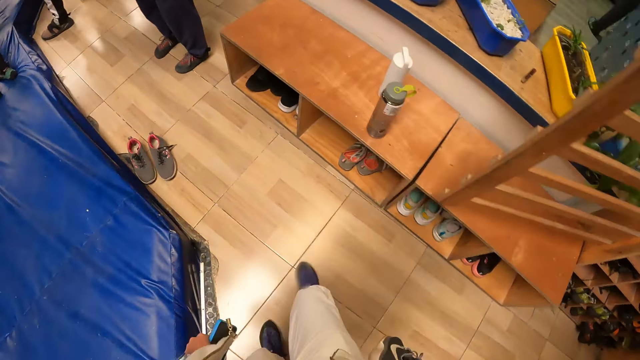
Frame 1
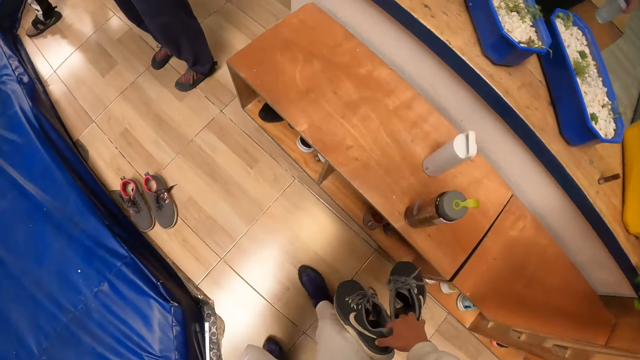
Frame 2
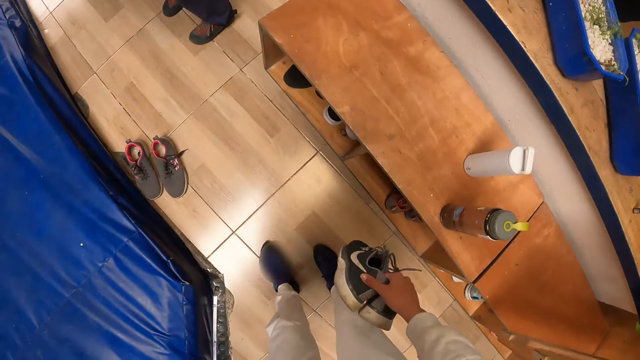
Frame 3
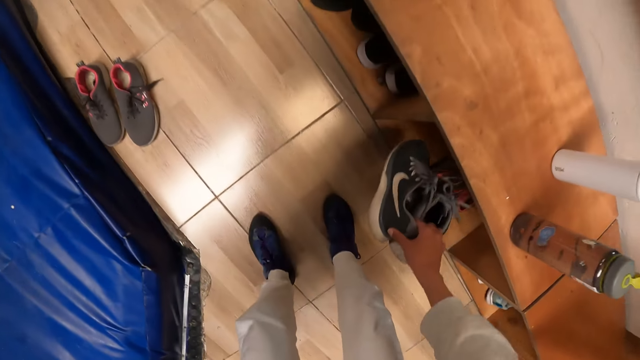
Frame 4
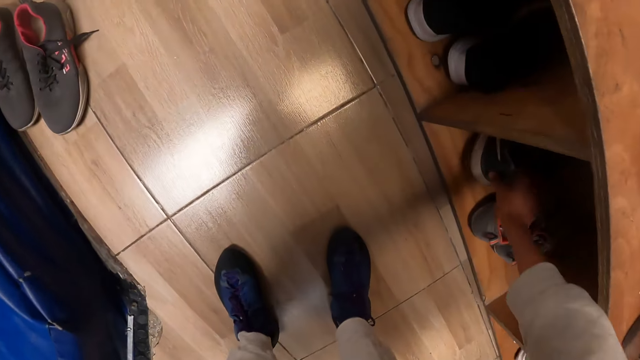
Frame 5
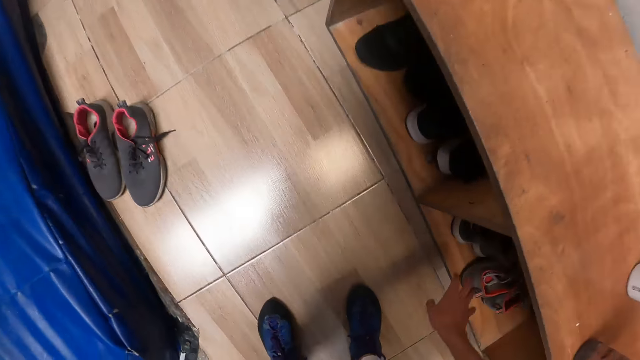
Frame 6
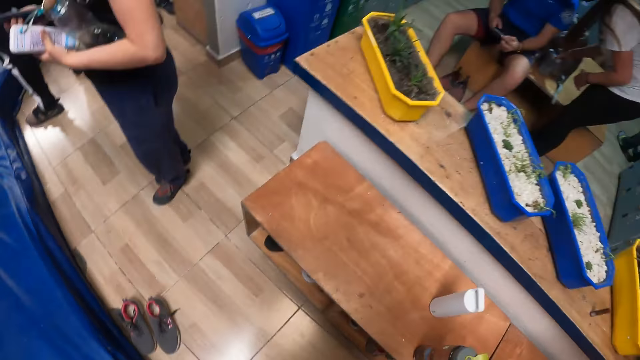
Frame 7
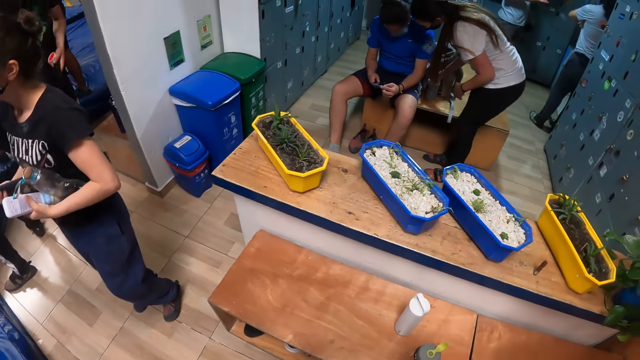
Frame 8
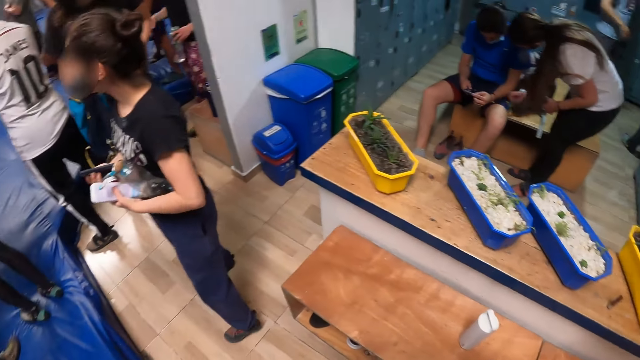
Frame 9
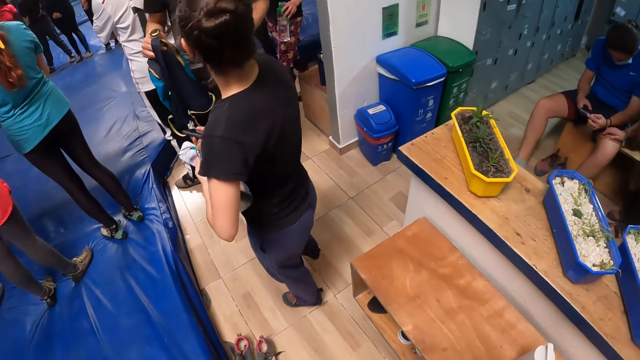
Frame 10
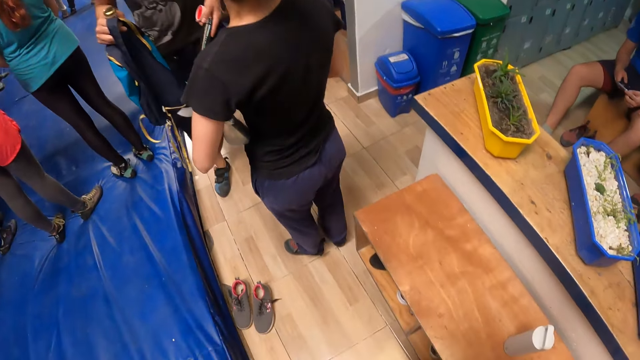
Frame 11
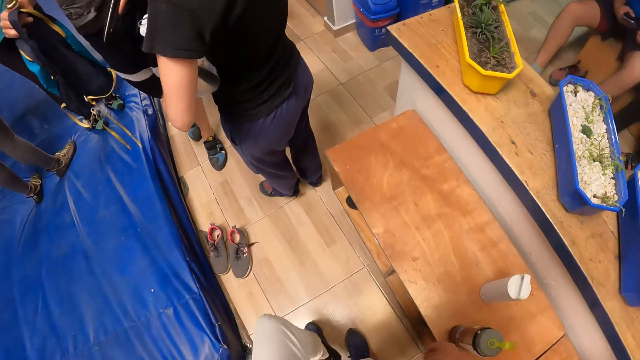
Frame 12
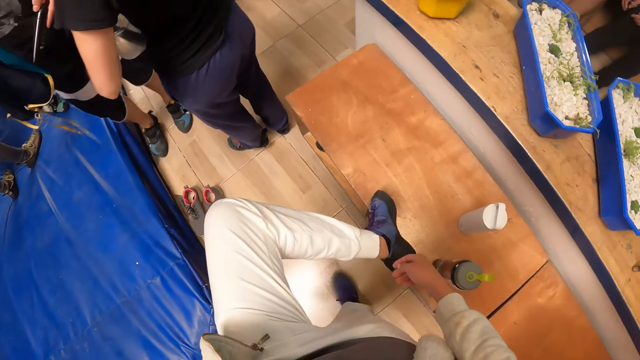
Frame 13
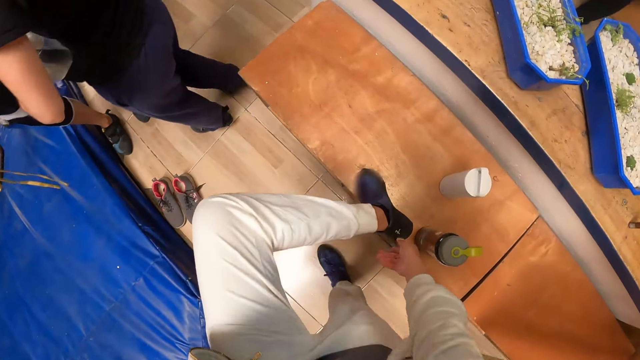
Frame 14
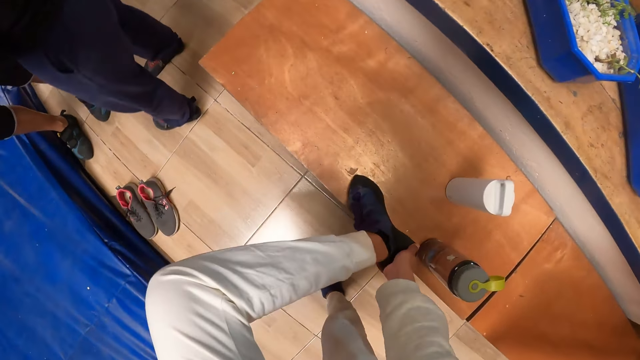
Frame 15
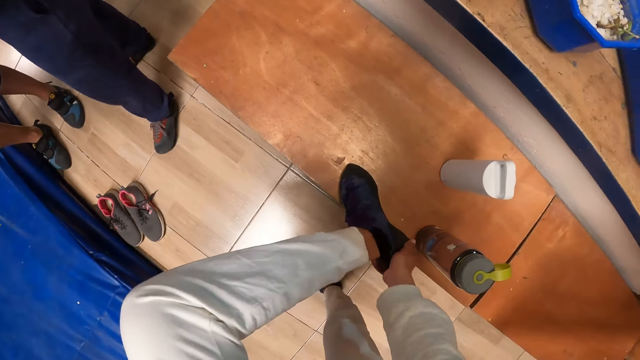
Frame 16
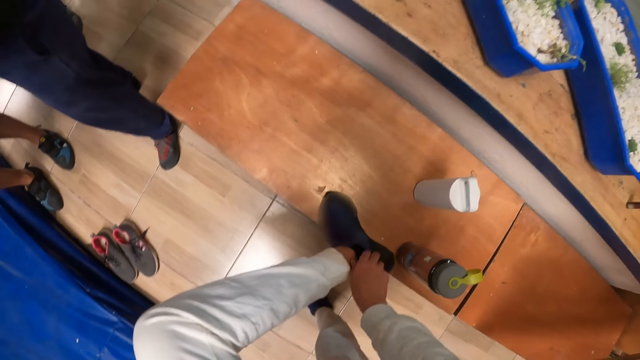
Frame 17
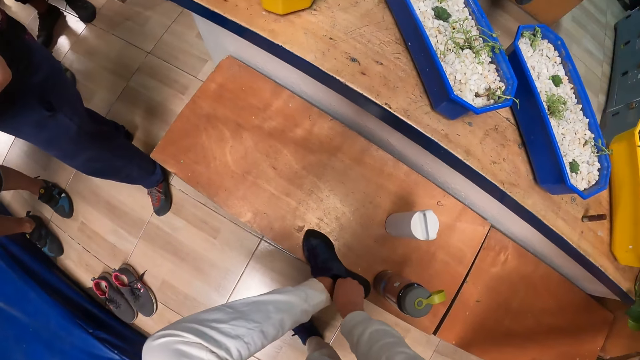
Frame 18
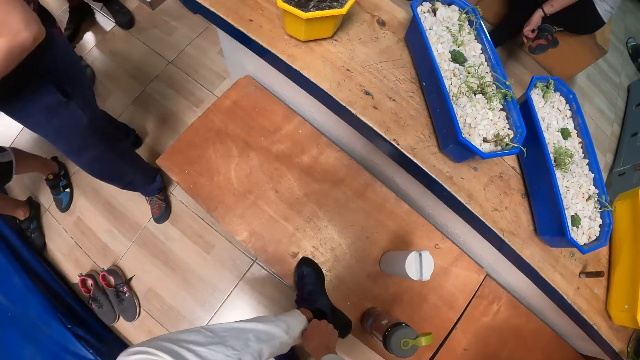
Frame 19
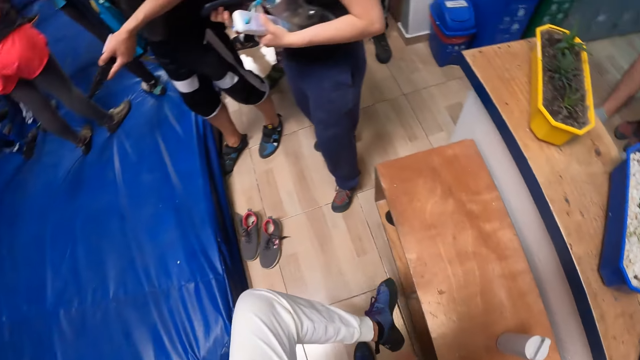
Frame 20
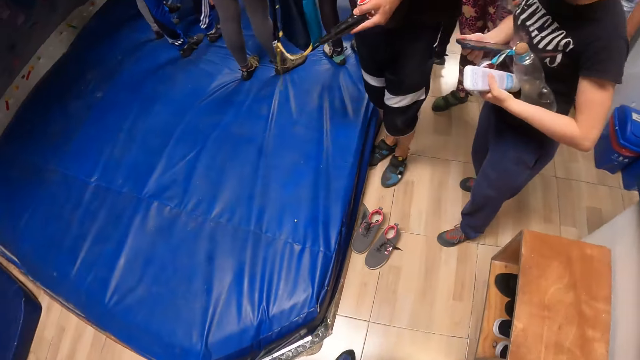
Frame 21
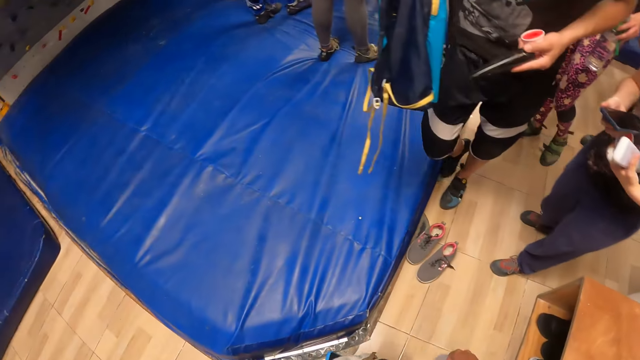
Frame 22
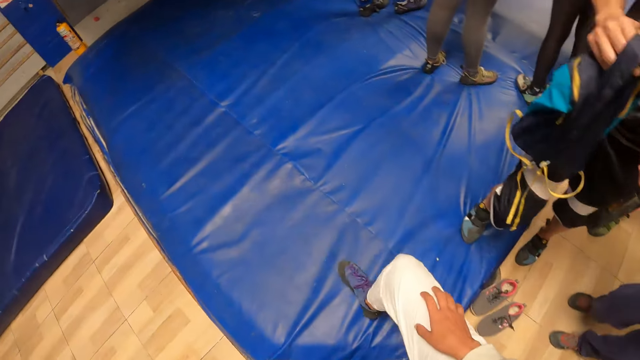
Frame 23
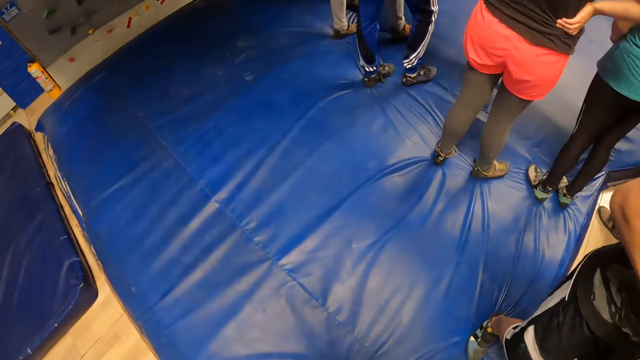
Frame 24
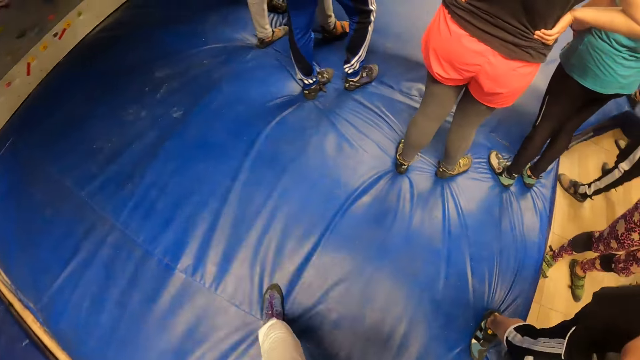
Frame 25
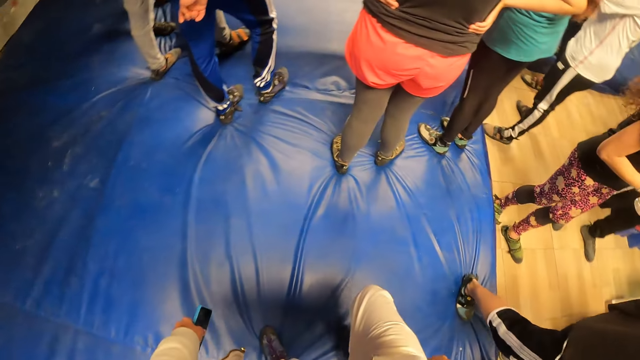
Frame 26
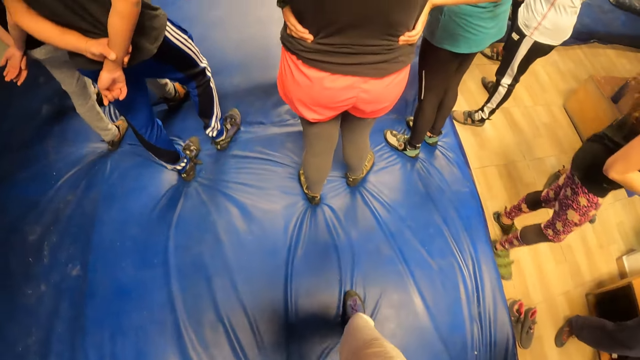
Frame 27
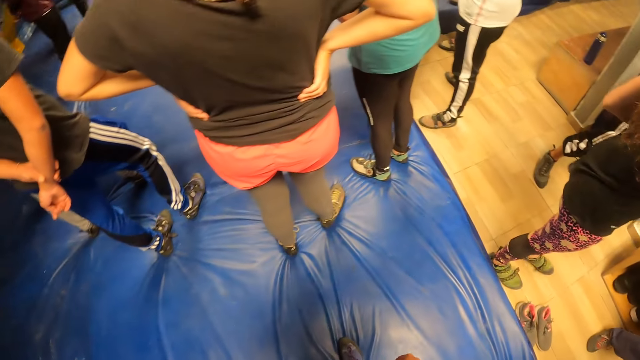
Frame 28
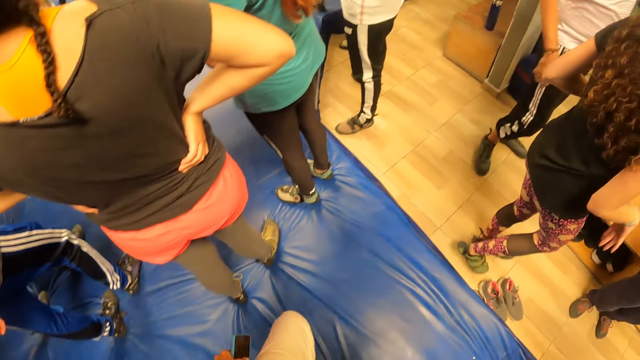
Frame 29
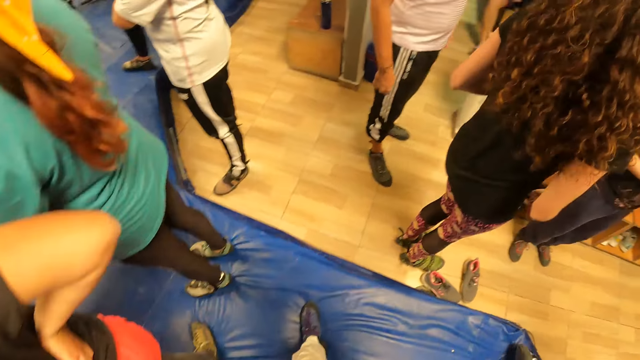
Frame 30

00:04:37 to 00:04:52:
The camera wearer keeps the pair of sport shoes in her right hand in a shoe shelf in the wall climbing gym. She places her left leg on the shoe shelf in the wall climbing gym. She adjusts the shoe on her left leg on the shoe shelf in the wall climbing gym with her right hand. She lifts her left leg from the rack and puts her left leg on the floor. She walks around. She climbs onto an exercise bed on the floor.

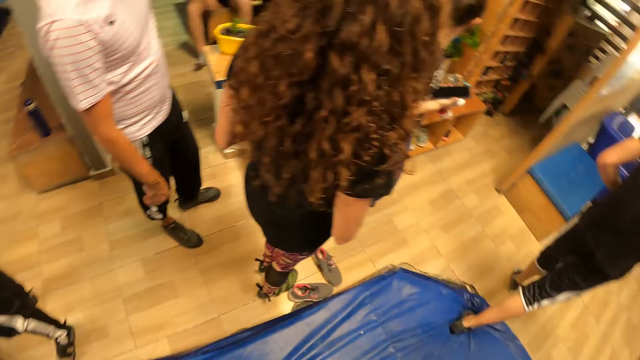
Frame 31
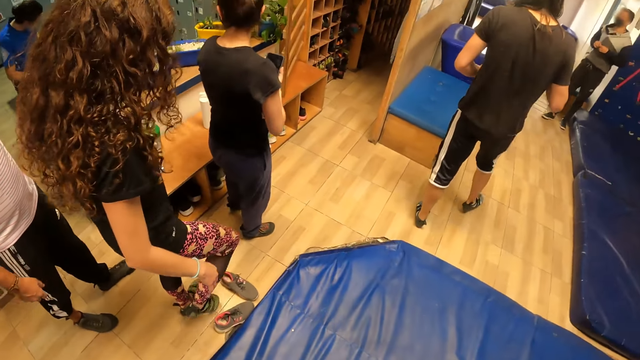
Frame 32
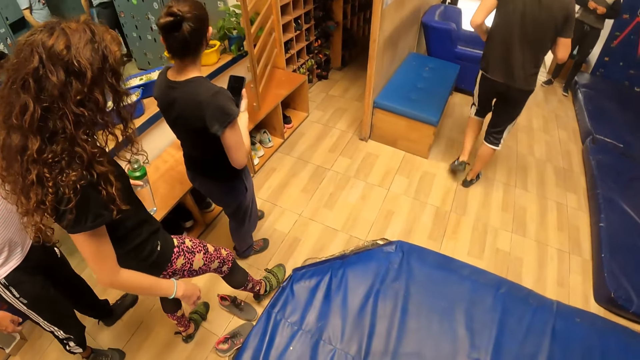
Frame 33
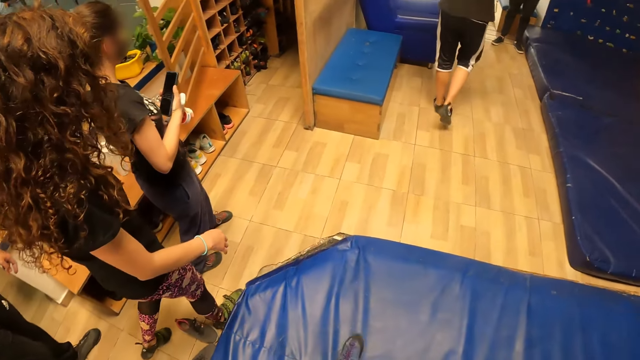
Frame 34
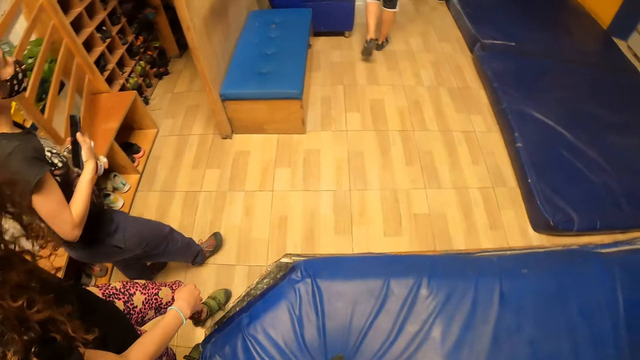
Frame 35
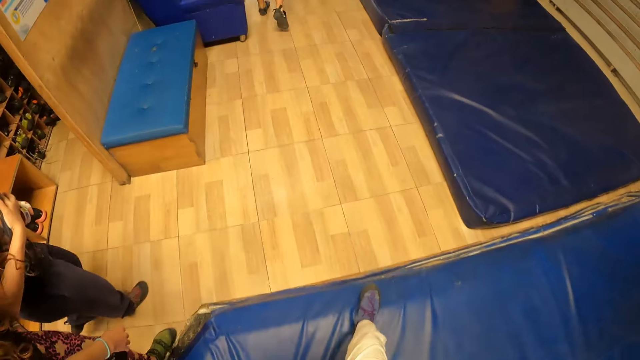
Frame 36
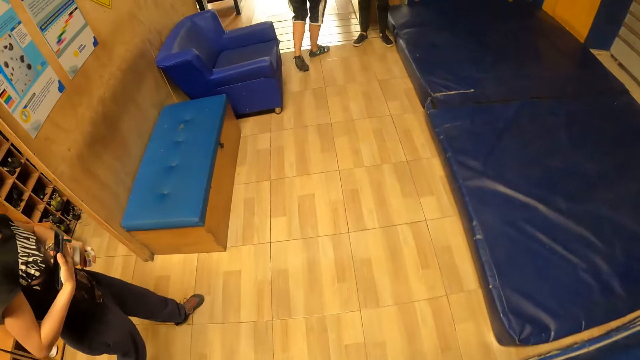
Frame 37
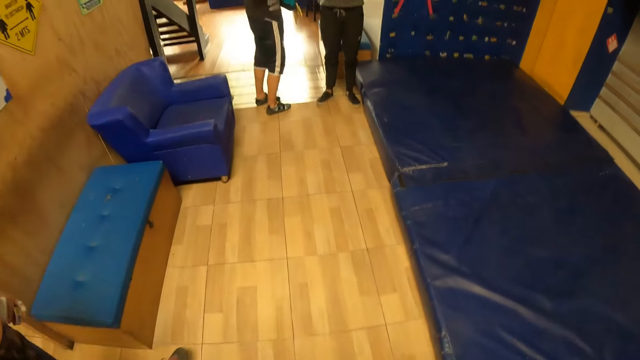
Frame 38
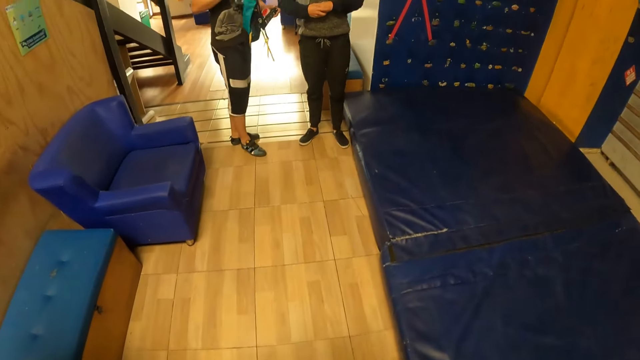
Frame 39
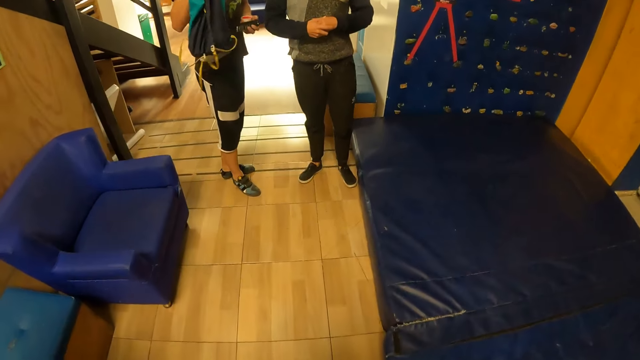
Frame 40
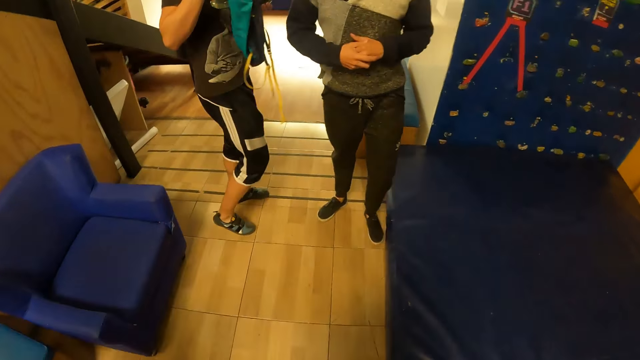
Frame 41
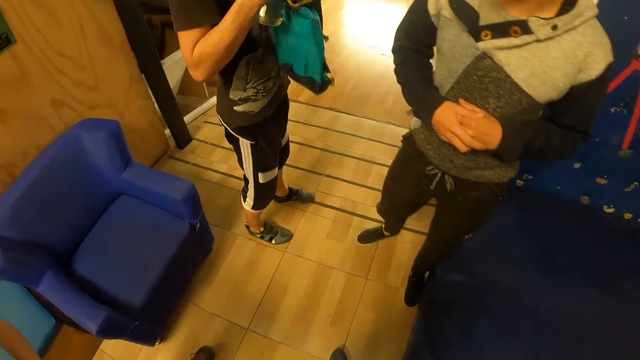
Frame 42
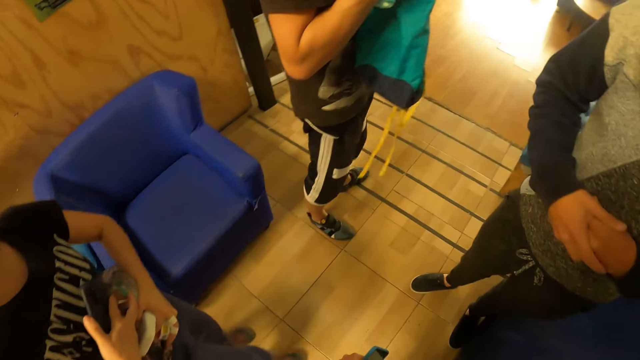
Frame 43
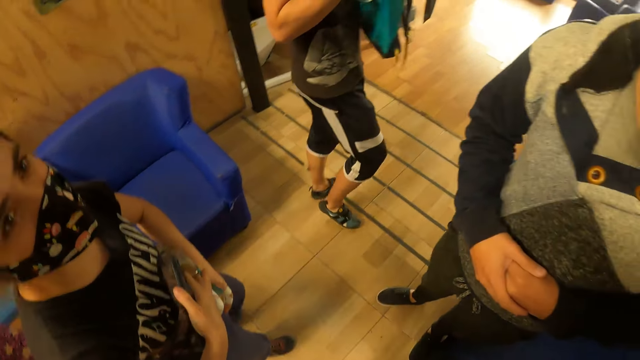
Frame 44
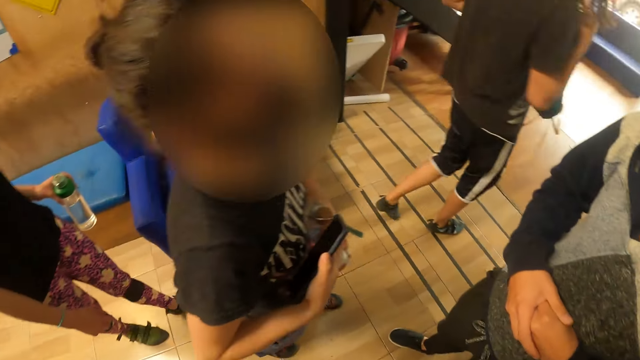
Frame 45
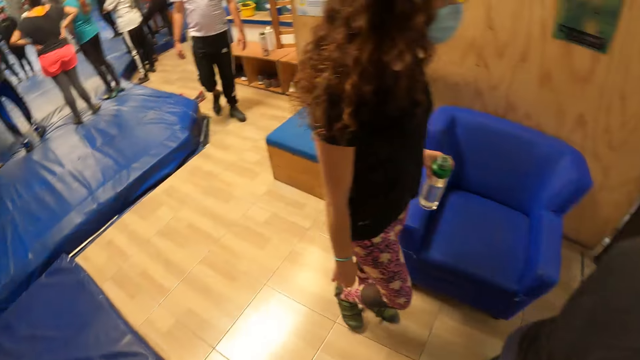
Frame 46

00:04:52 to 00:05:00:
The camera wearer gets off the exercise bed and walks towards a man.
